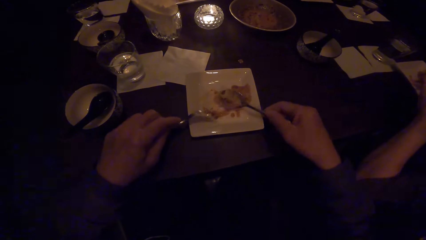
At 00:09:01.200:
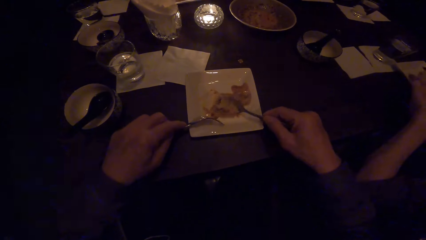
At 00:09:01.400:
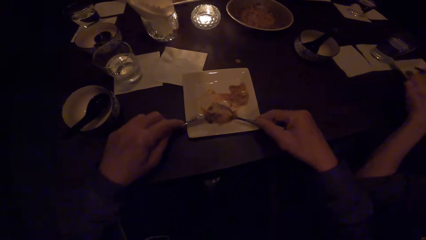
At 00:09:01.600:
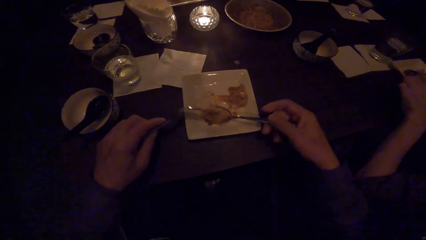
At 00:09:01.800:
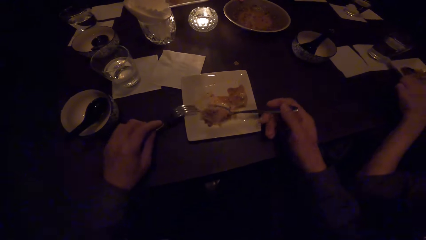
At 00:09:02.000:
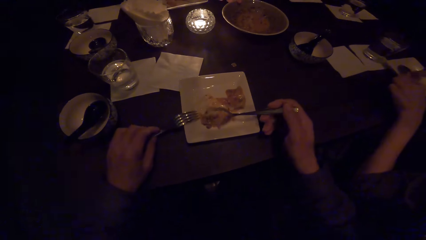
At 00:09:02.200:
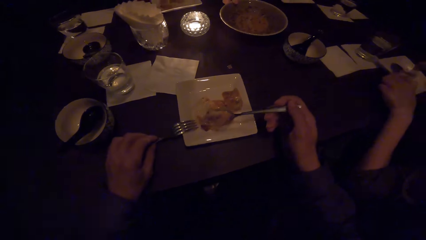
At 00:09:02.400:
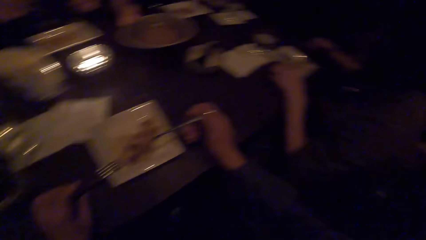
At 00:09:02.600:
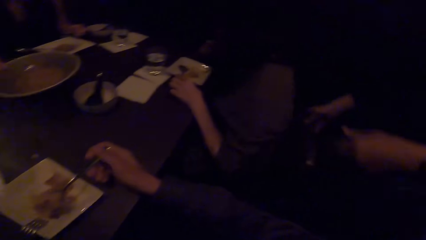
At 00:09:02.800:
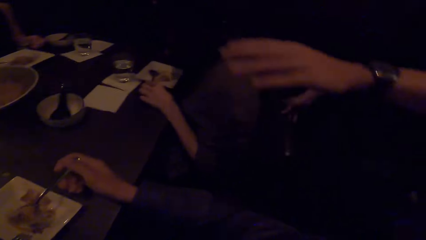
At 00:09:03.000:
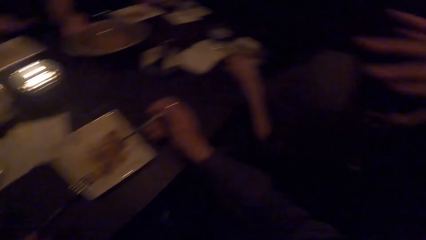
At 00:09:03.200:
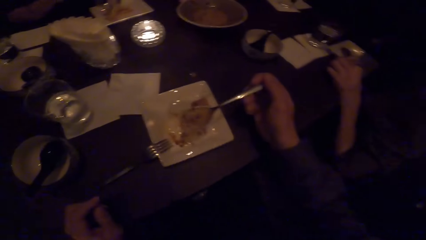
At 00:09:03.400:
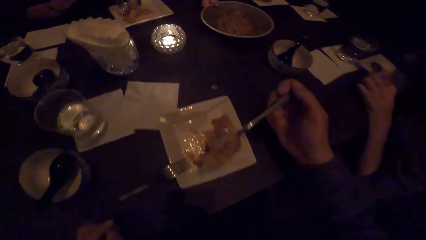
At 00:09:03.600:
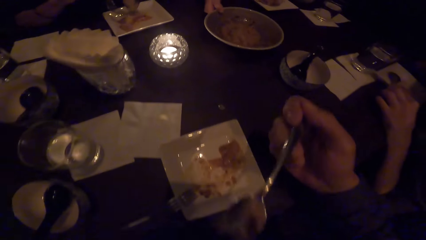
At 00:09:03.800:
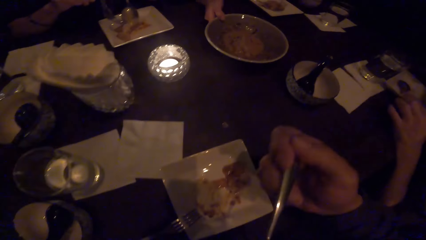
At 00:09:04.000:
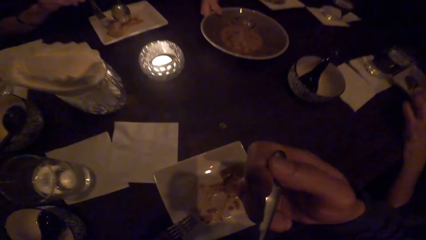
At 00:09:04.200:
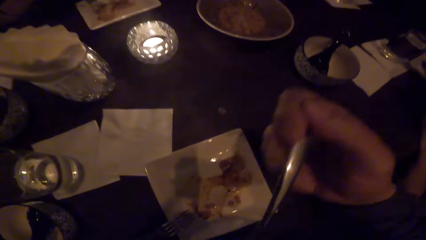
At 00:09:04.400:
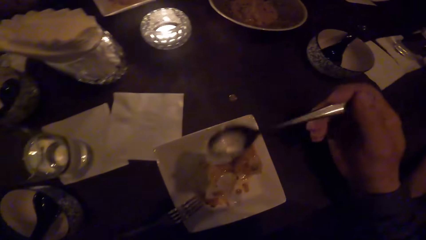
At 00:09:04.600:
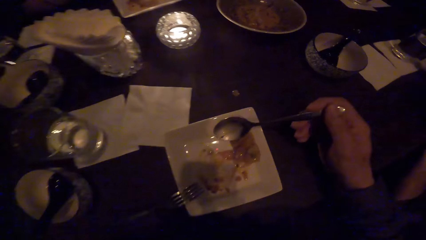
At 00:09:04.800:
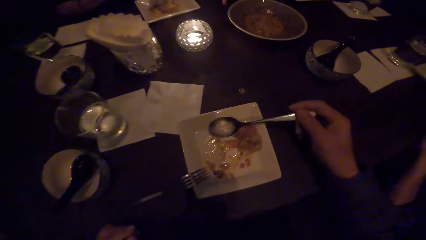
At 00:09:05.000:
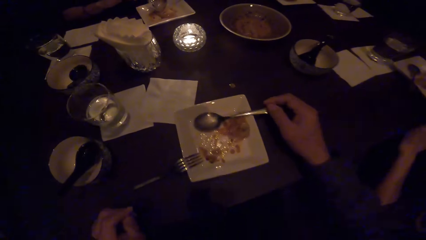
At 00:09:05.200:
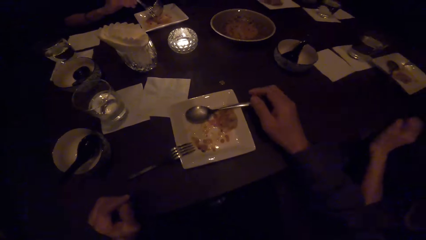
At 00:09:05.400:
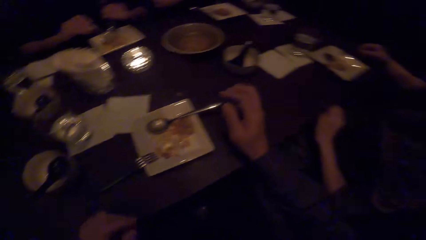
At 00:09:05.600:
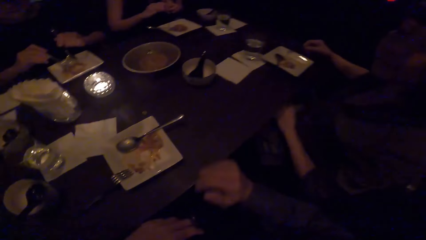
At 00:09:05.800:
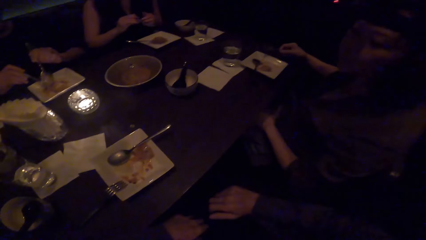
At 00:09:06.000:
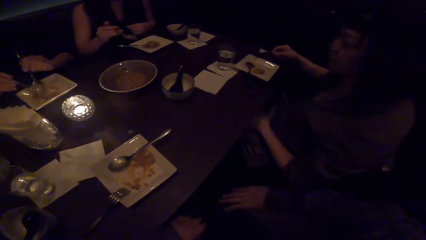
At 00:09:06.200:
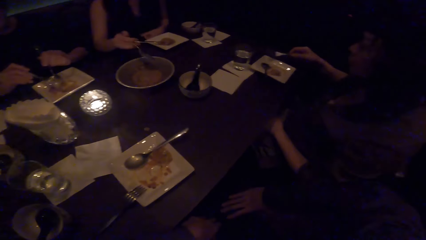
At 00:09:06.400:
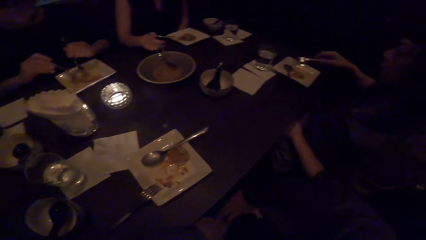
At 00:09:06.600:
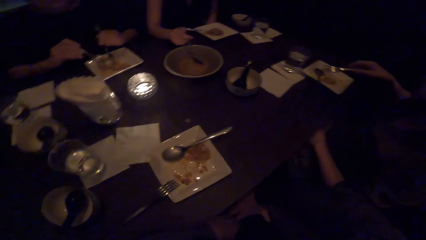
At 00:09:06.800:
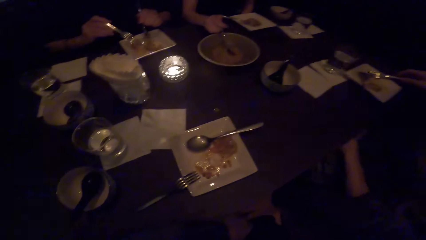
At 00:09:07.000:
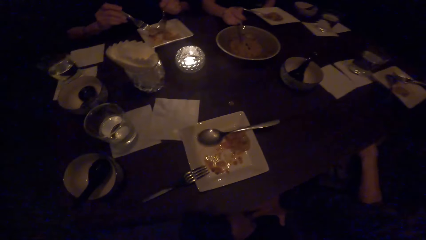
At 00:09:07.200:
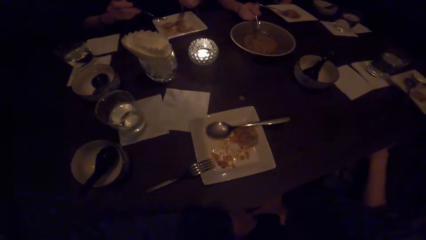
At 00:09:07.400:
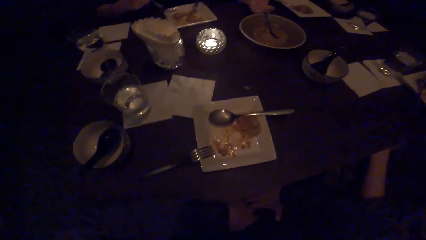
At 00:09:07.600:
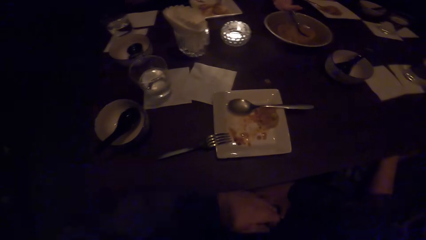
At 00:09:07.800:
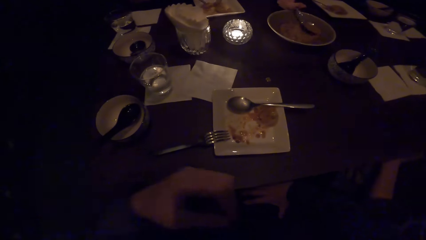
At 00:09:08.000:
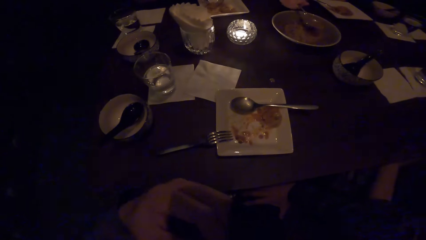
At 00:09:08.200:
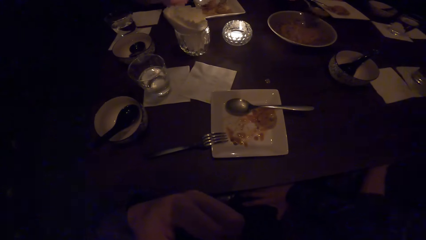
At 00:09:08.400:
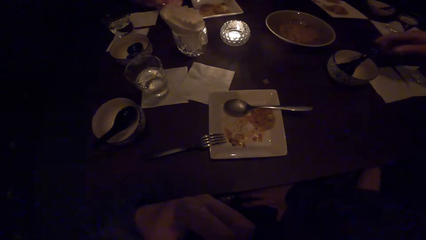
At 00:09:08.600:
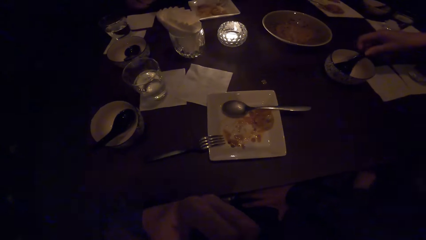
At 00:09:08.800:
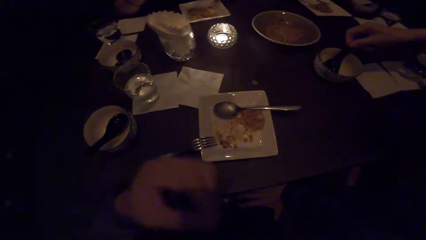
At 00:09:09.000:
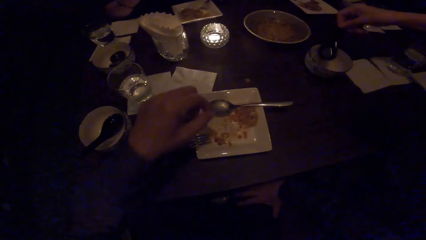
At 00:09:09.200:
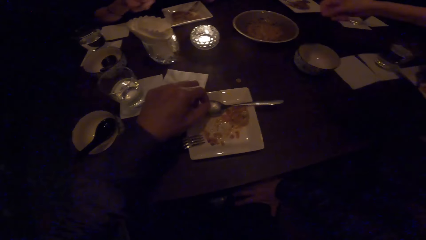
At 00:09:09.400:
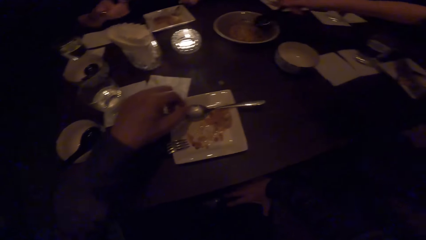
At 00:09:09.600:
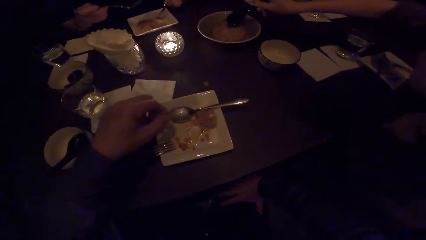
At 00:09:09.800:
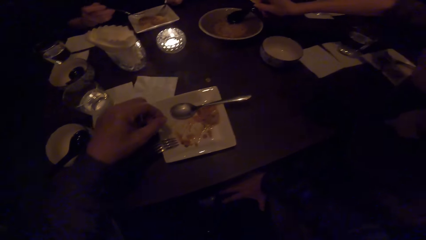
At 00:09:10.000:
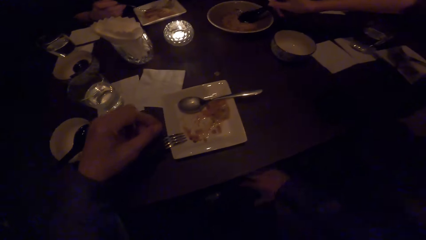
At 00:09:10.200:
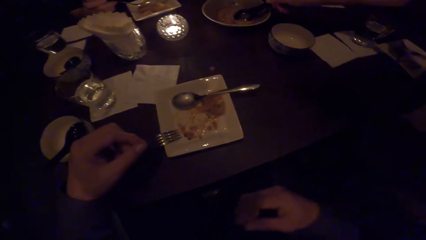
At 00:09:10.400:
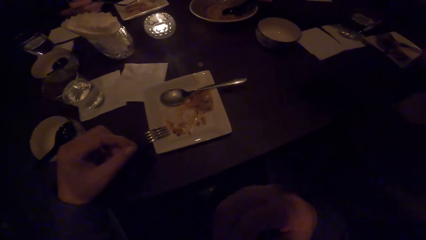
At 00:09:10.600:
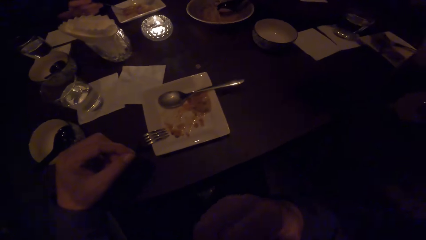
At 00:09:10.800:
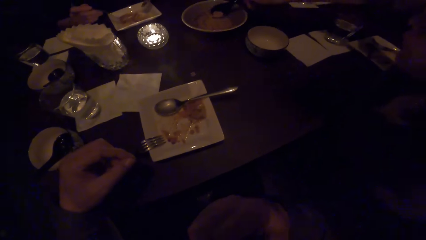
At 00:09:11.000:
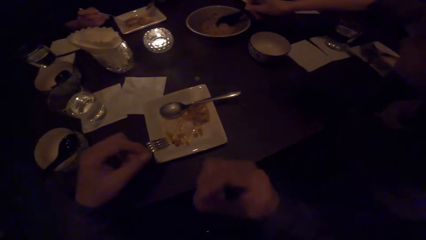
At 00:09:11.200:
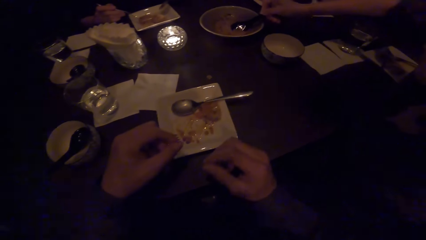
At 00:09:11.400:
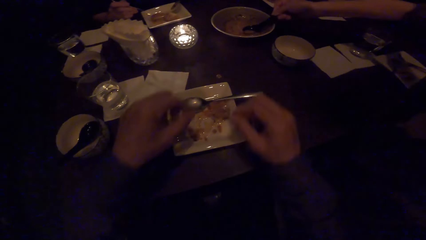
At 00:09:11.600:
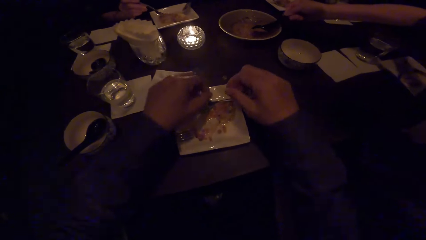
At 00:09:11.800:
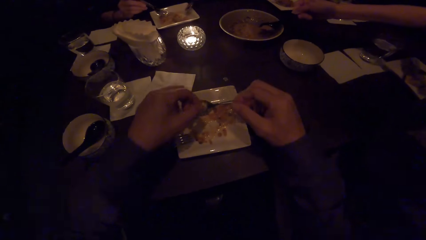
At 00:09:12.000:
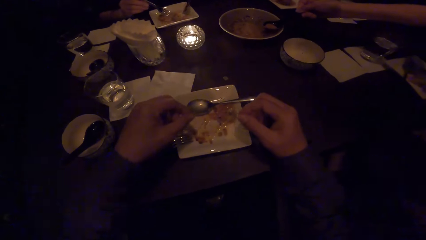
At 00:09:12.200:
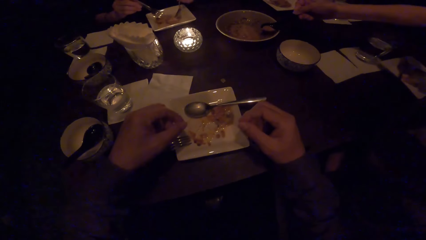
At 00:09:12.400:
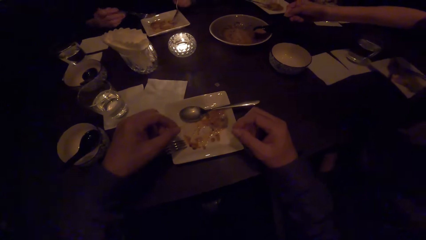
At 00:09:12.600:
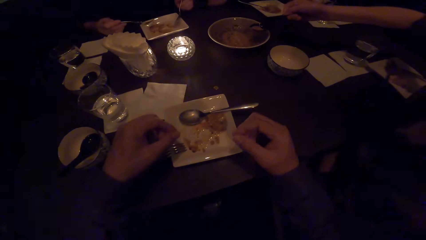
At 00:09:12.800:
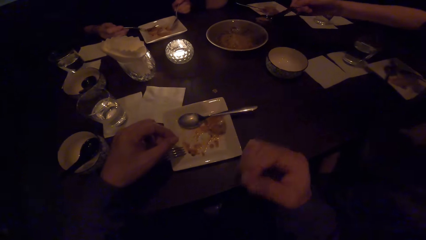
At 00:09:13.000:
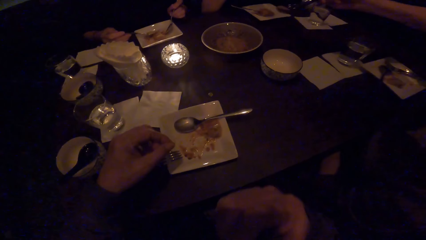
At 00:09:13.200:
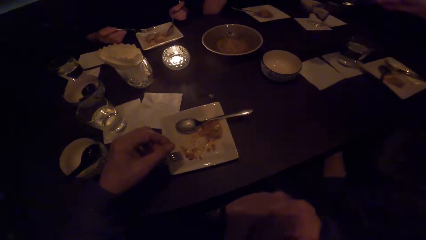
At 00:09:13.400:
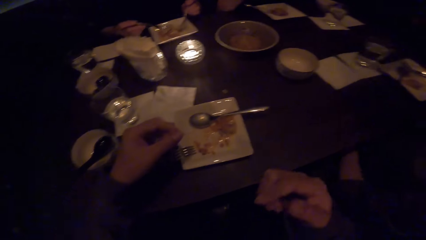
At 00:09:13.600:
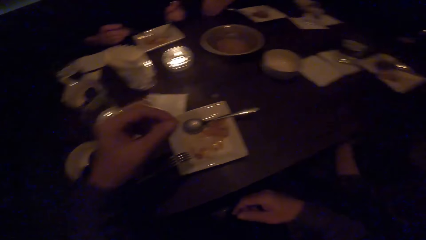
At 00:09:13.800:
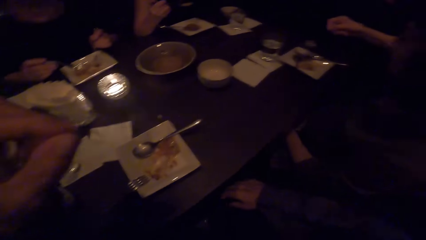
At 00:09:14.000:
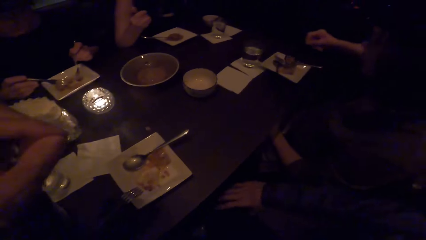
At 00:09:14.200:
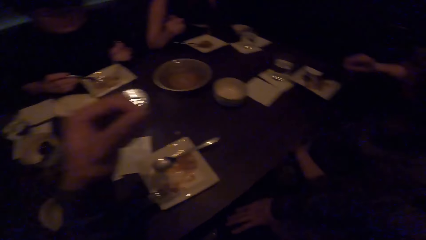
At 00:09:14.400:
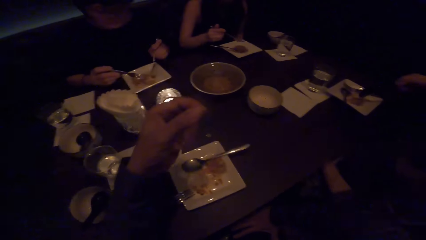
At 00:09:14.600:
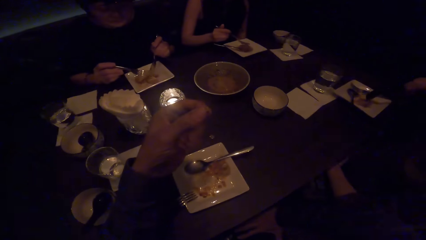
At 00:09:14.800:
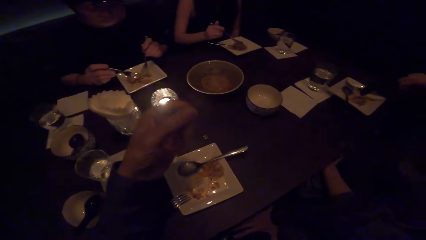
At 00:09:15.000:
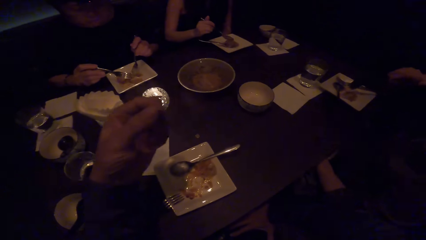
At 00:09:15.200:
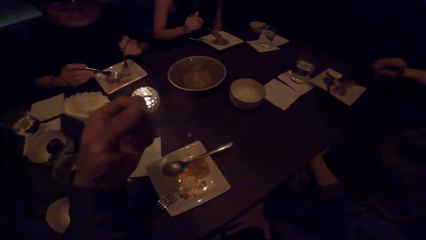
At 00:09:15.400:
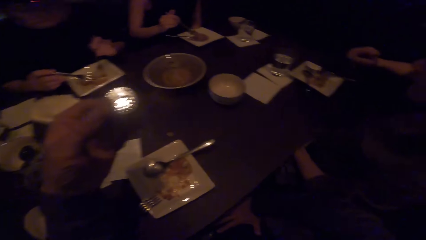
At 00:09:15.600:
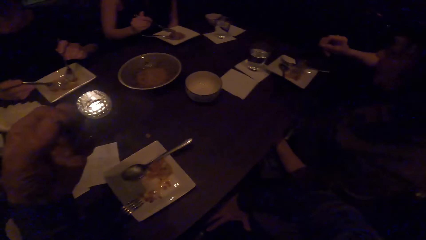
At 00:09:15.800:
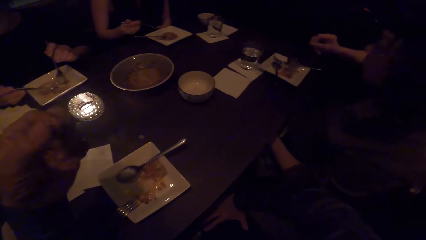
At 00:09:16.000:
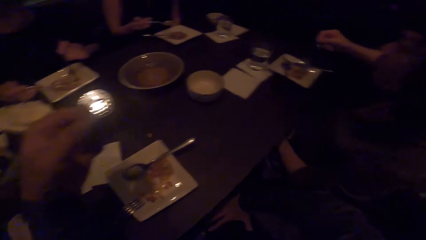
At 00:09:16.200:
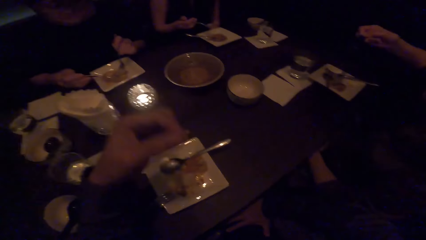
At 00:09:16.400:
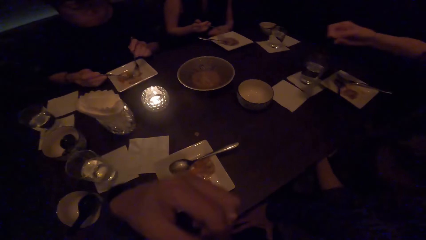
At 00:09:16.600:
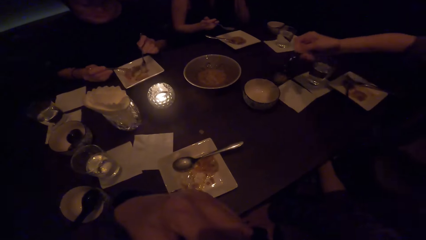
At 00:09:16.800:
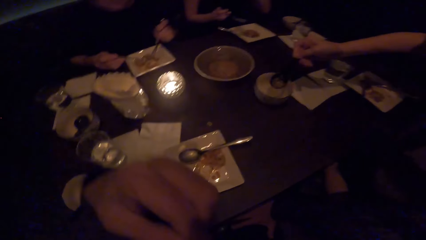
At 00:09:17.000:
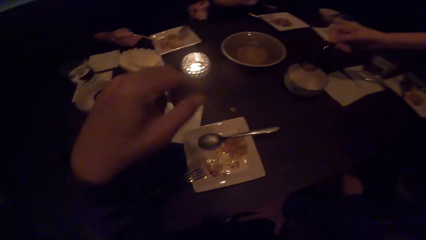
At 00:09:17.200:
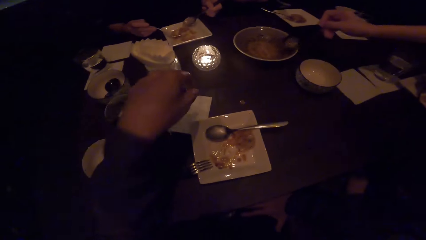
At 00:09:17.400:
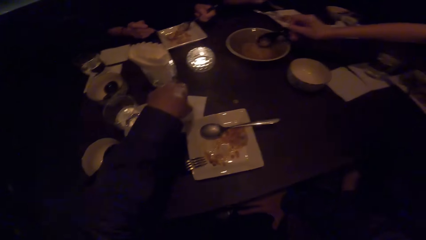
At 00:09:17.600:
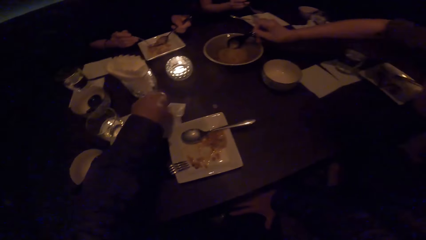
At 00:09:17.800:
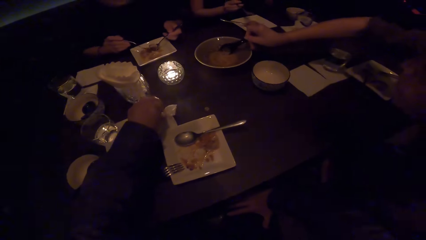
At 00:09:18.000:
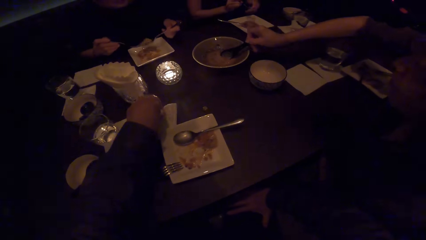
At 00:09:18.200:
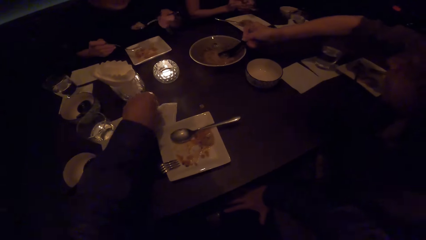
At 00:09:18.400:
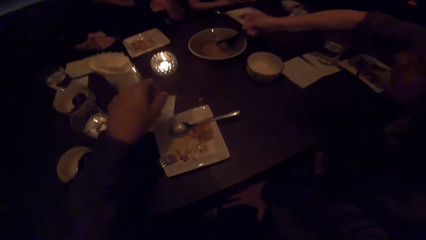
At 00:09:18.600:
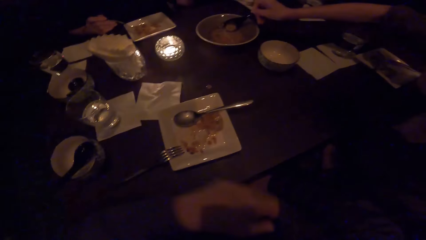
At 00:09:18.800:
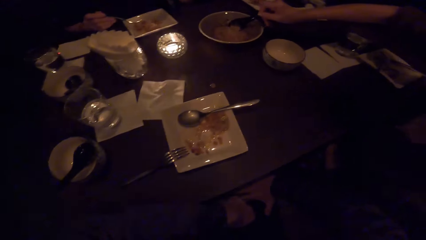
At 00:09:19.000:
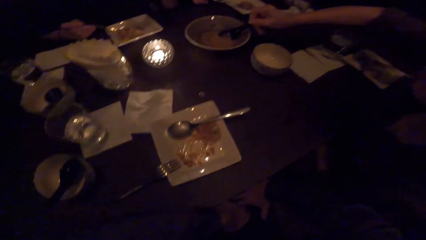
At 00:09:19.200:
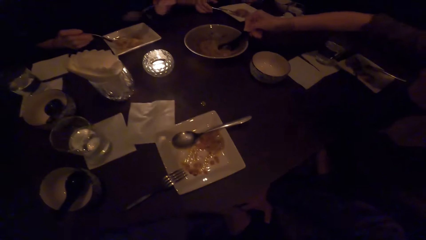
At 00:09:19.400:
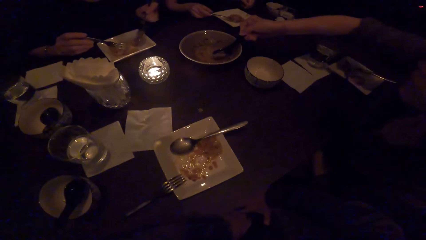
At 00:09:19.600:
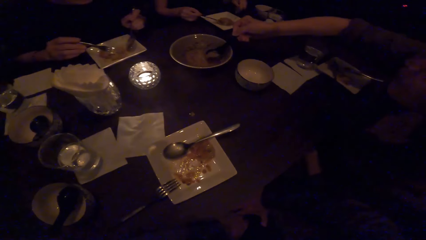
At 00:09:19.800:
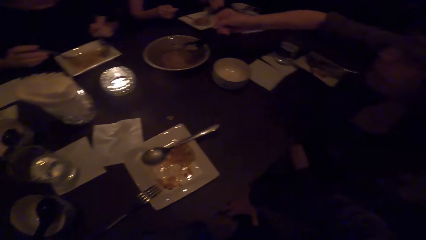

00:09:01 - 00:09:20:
The camera wearer scoops food with a spoon. They look around. A man converses to the camera wearer. The camera wearer eats food in the spoon. A lady holds a food tray on the table. The camera wearer drops the spoon in a plate on the table. Another lady scoops food from her plate. The first lady scoops food from the food tray on the table. A third lady picks up a serving spoon from a plate on the table and scoops food from the tray on the table. The second lady scoops food from her plate. The camera wearer moves hands over the table. The third lady serves food in her plate and scoops soup. A woman scoops soup. The camera wearer wipes the hand.
